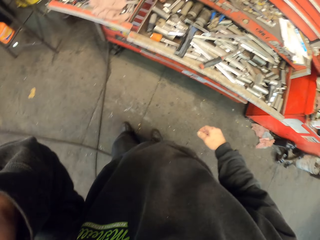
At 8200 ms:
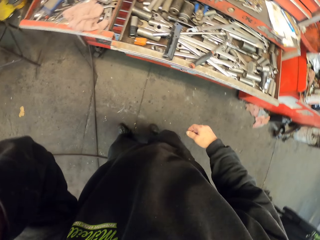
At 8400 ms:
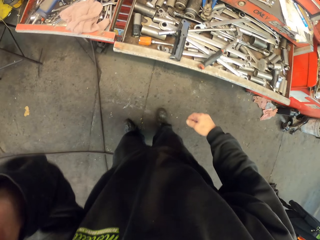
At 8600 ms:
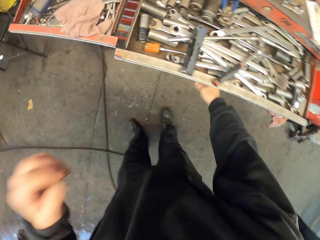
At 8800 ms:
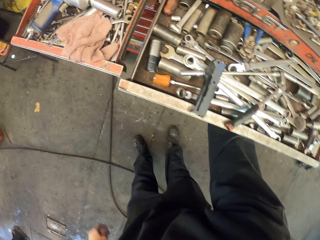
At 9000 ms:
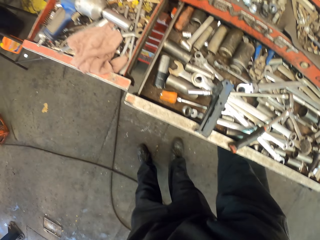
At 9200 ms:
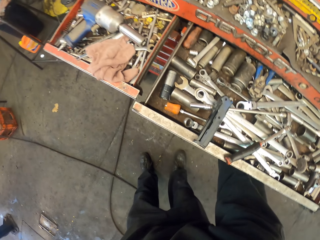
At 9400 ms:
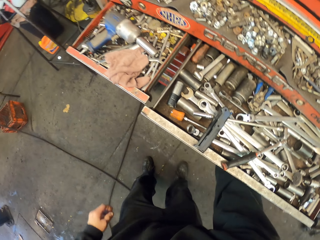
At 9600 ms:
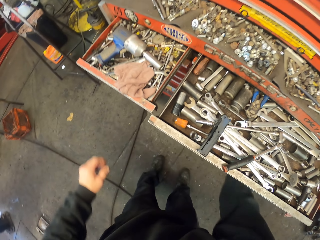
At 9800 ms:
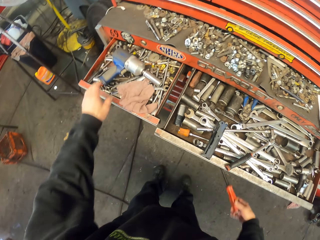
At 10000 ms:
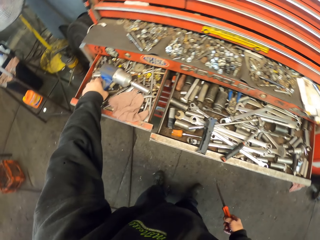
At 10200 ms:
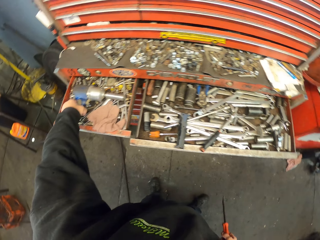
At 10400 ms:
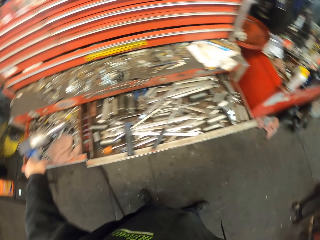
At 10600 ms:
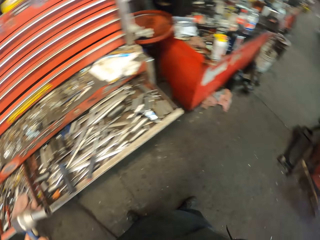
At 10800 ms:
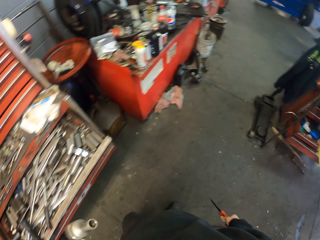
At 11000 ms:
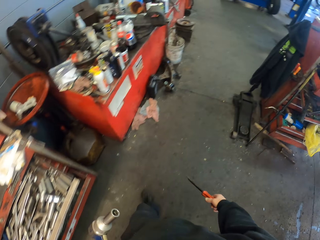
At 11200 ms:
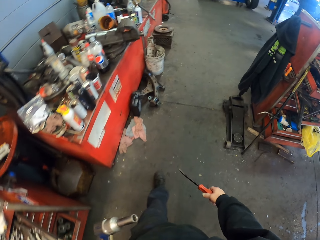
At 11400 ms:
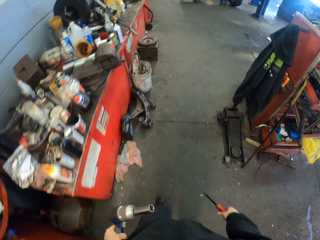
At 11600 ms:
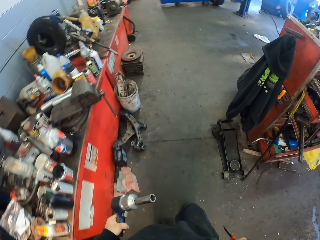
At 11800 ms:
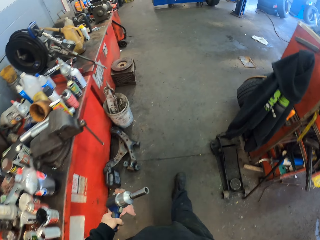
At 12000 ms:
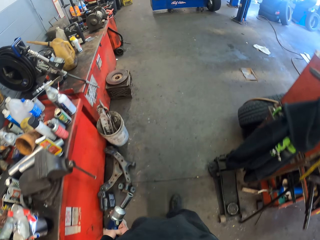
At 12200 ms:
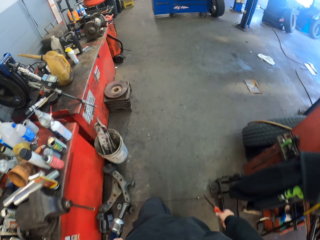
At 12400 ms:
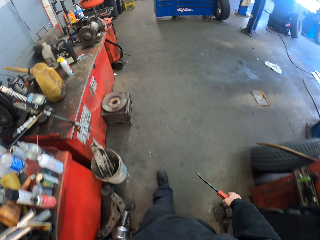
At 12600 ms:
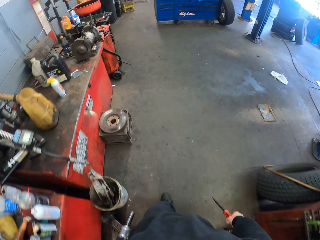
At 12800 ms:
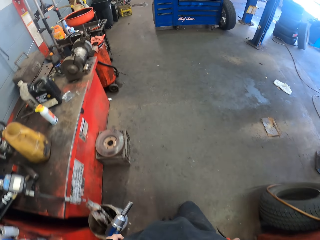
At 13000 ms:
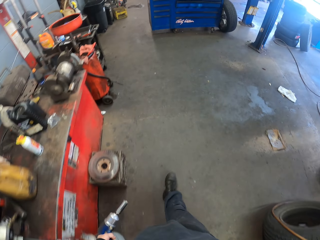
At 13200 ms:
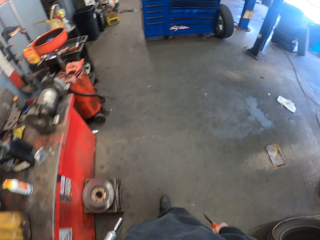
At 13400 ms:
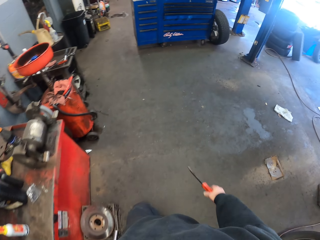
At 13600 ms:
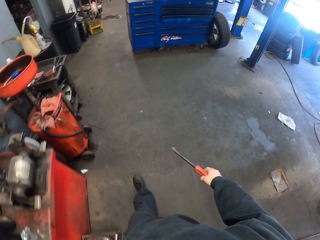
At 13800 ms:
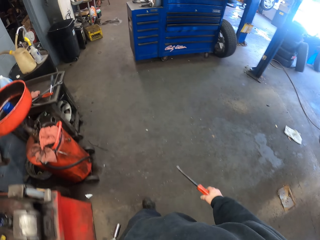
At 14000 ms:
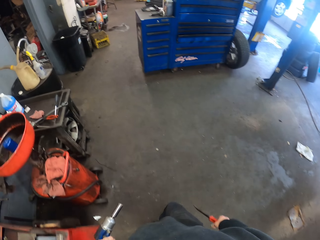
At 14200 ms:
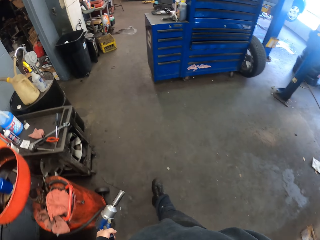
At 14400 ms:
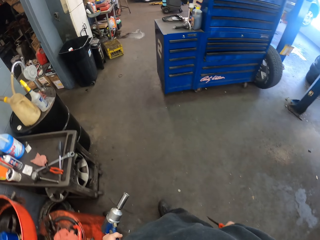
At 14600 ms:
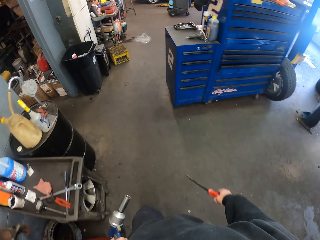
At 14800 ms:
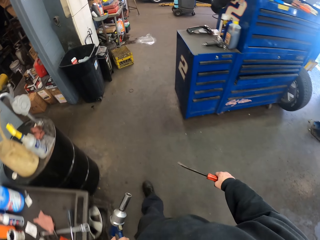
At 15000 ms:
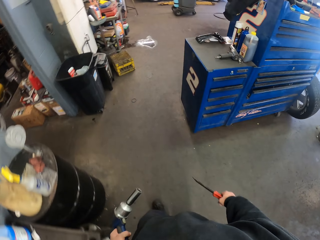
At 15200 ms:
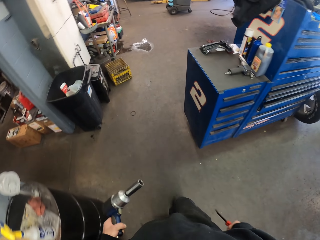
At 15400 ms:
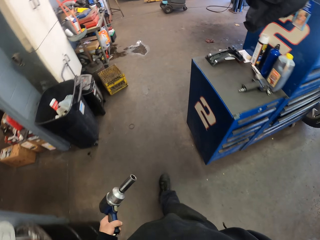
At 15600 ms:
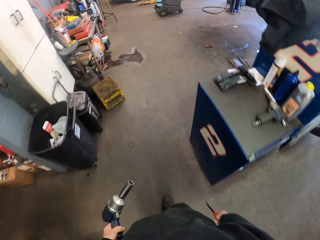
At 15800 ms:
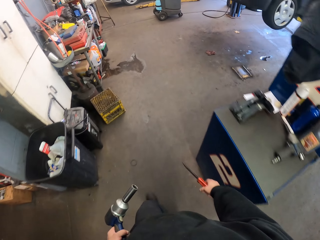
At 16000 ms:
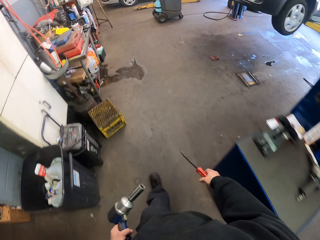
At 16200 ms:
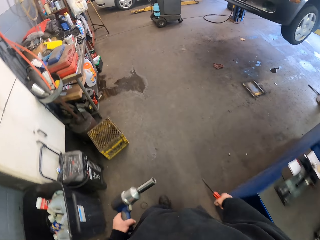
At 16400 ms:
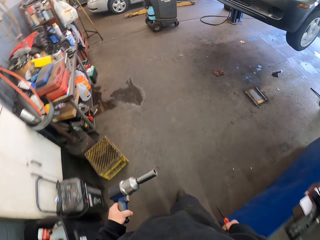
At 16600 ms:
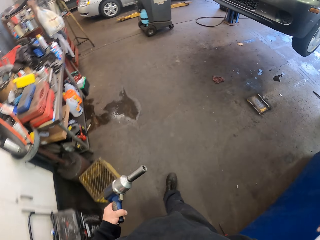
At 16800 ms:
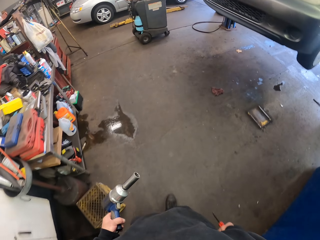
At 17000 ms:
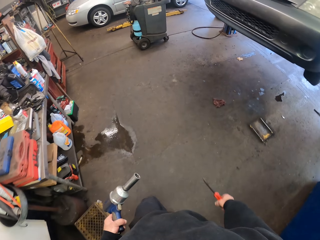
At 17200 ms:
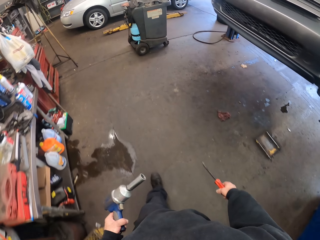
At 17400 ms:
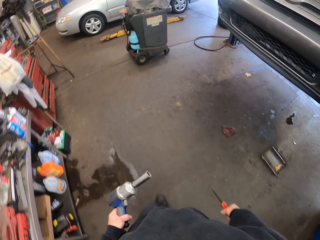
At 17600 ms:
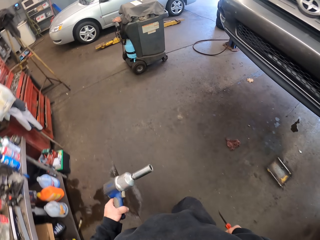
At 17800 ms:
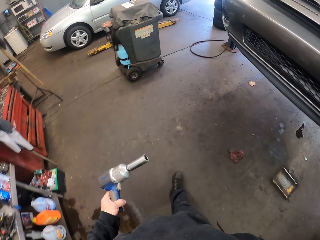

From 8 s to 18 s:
The camera wearer picks up a screwdriver. They pick up an electric screwdriver. They walk in the garage.

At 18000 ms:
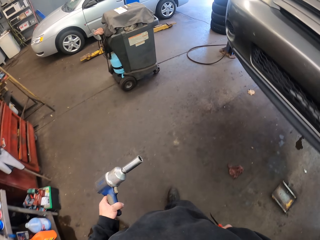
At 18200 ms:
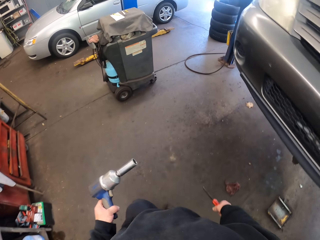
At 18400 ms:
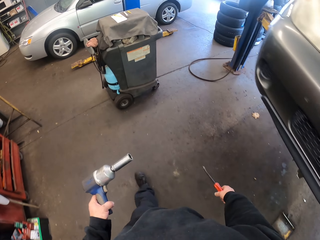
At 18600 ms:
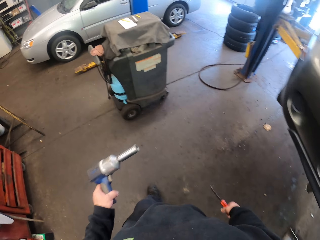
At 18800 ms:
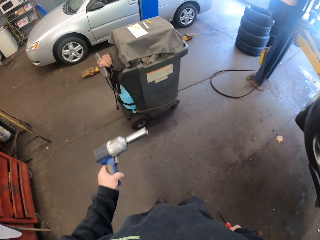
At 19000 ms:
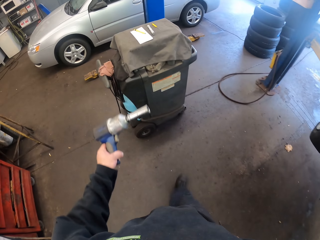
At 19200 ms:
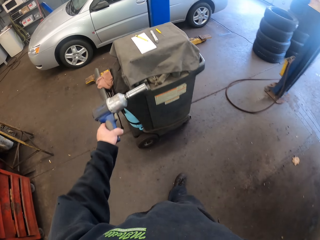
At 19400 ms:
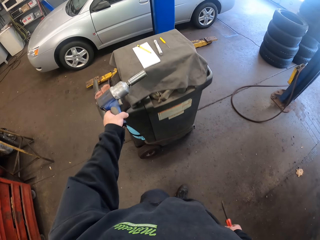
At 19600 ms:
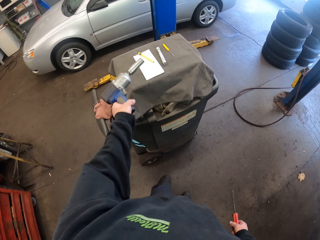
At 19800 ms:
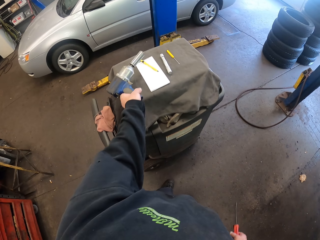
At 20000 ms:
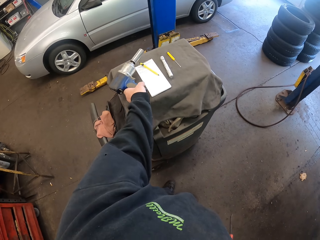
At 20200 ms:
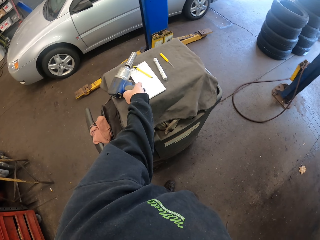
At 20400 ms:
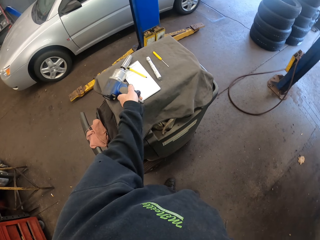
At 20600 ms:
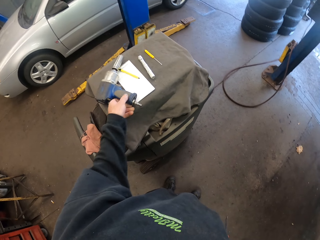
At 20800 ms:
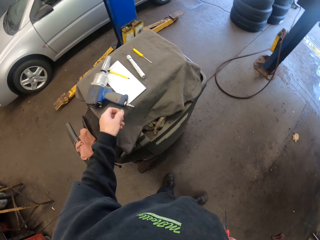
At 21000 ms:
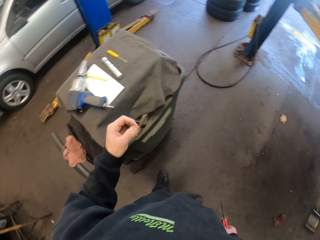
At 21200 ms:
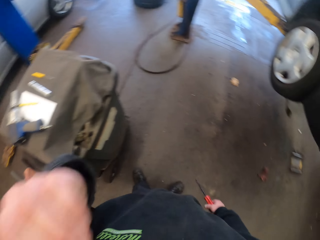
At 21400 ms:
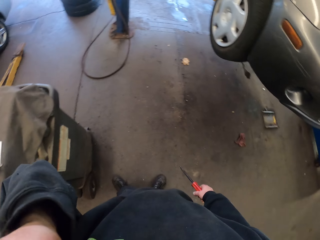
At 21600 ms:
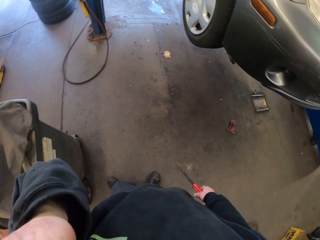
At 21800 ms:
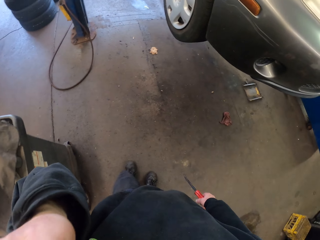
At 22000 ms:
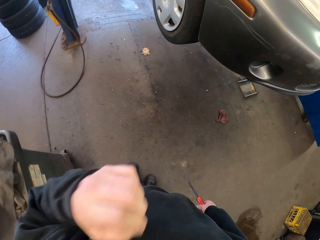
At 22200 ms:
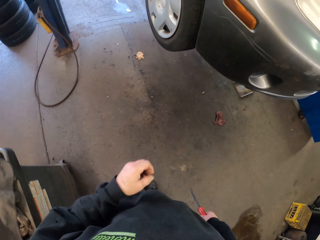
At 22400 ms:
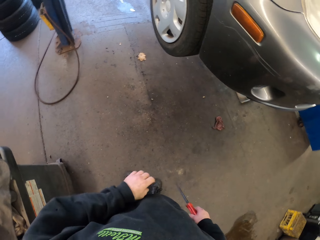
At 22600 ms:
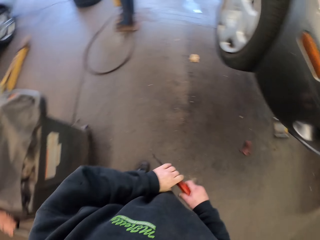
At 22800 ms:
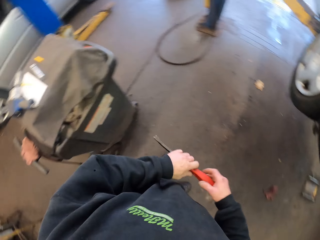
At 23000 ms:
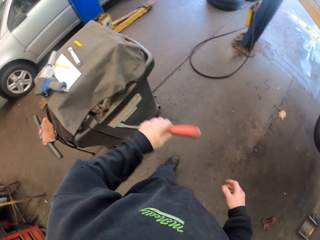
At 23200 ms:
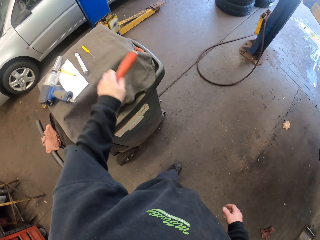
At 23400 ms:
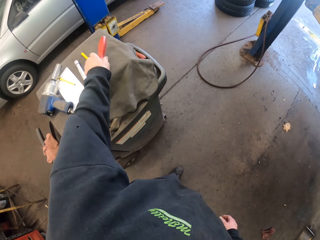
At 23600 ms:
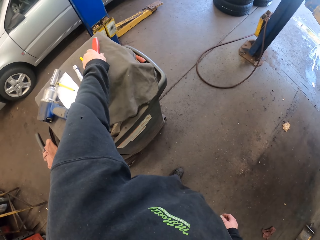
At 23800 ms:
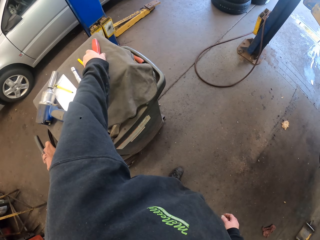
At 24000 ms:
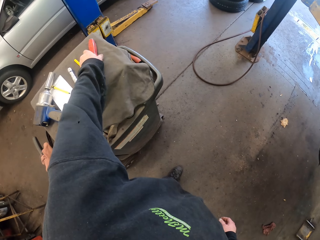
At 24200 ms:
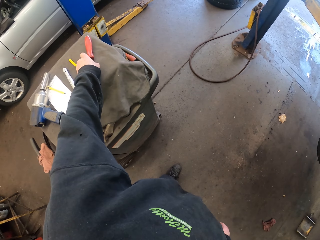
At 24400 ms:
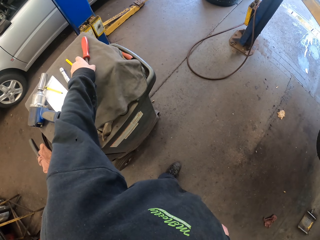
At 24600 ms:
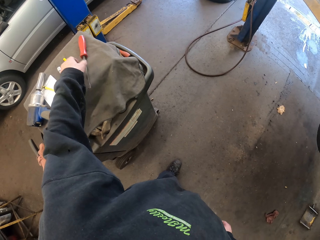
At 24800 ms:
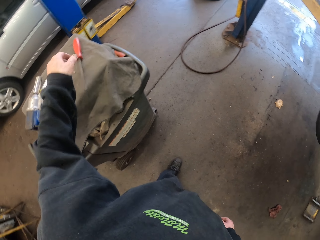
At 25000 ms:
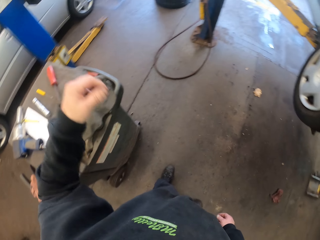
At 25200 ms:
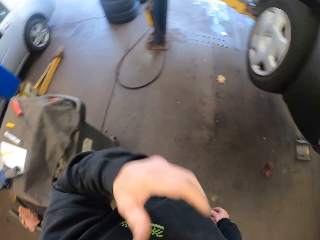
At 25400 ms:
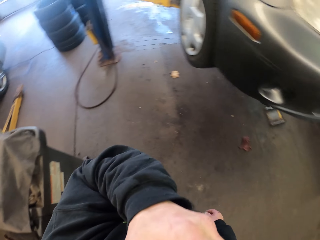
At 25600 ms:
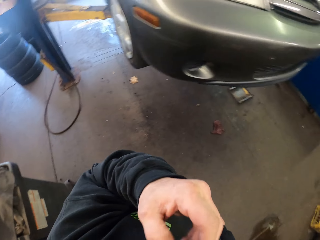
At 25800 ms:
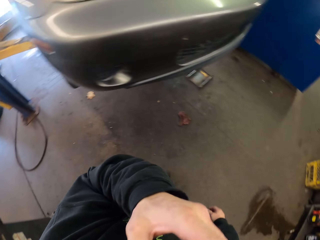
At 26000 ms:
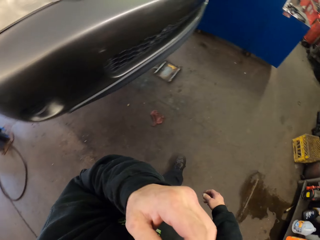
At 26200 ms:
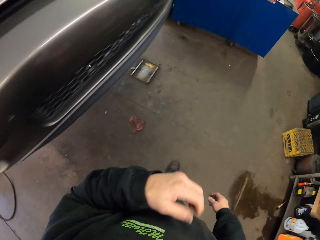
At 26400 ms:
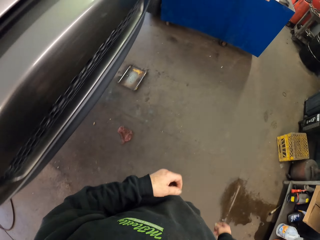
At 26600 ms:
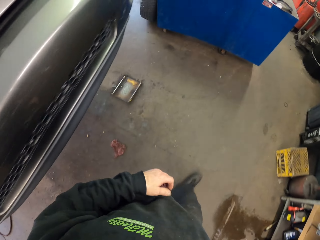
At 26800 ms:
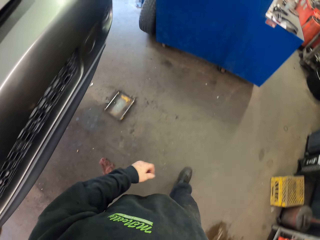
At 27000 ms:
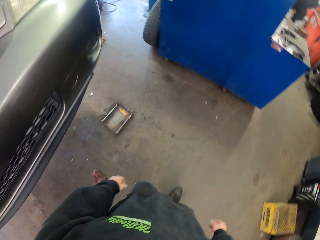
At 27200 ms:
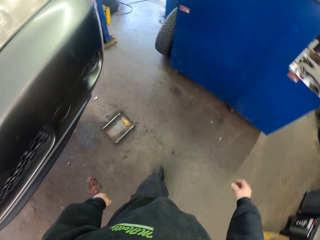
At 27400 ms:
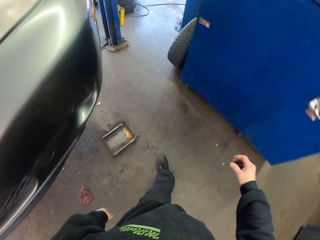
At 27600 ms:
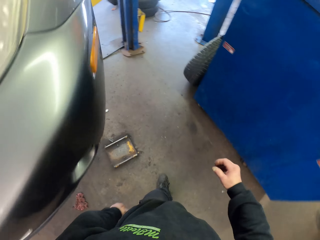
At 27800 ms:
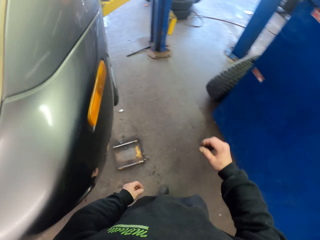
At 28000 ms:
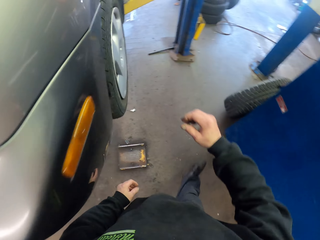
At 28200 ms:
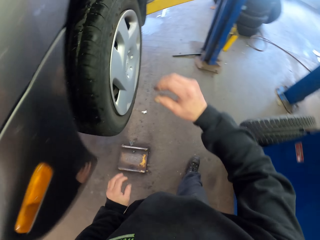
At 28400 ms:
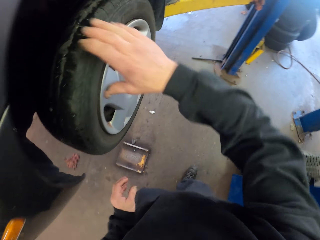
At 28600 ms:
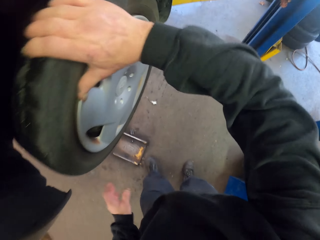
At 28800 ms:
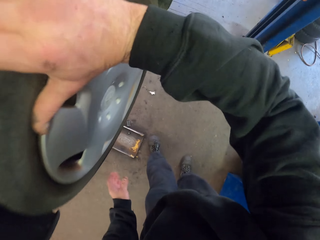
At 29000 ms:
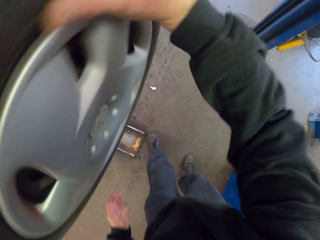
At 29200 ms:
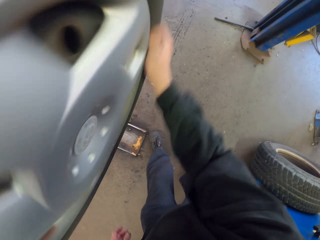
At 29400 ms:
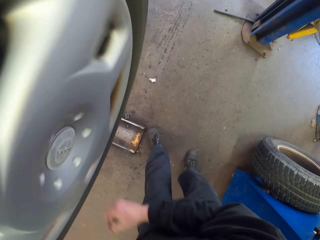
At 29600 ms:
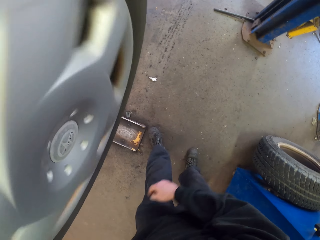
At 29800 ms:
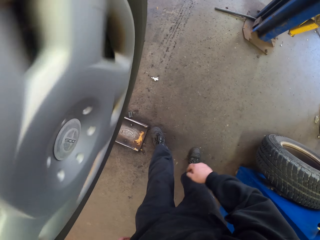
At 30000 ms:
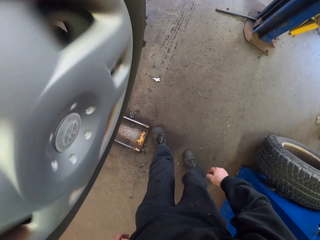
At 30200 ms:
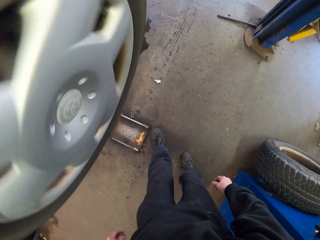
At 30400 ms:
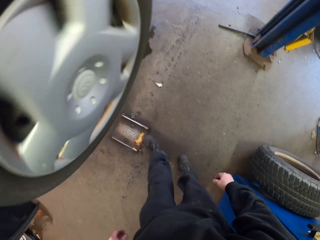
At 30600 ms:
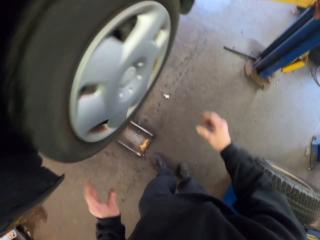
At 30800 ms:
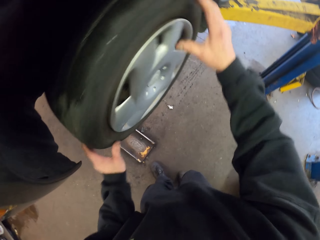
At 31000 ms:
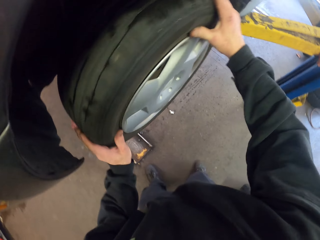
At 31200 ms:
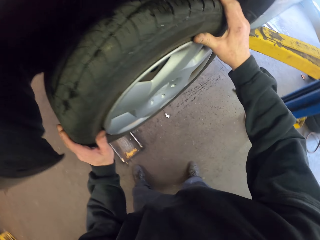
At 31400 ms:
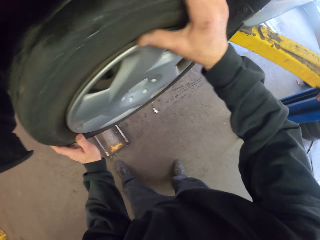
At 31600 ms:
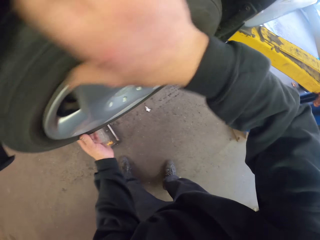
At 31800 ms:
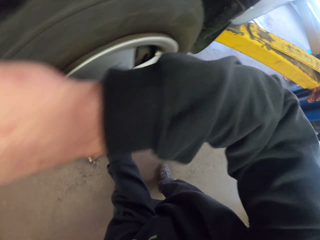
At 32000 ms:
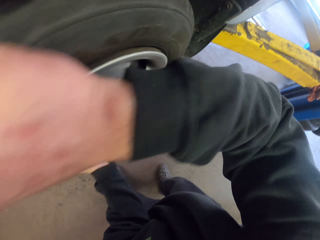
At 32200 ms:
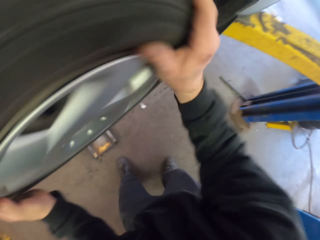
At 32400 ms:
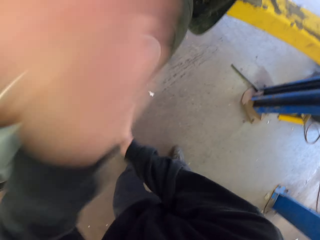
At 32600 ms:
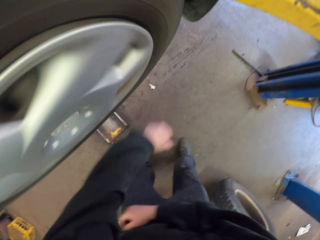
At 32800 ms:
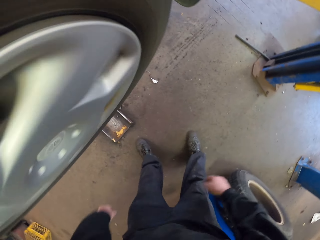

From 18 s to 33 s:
The camera wearer places the electric screwdriver on the working table. He scratches himself. He places the screwdriver on the working table. He scratches himself. He walks in the garage. He rotates the car wheel. He touches the car tire.
